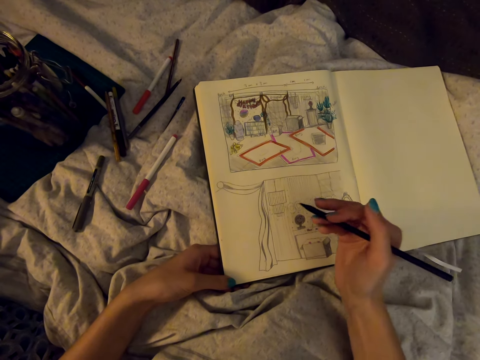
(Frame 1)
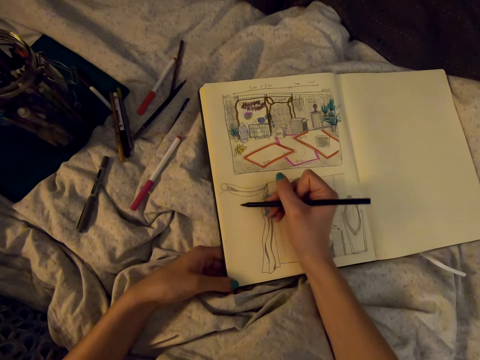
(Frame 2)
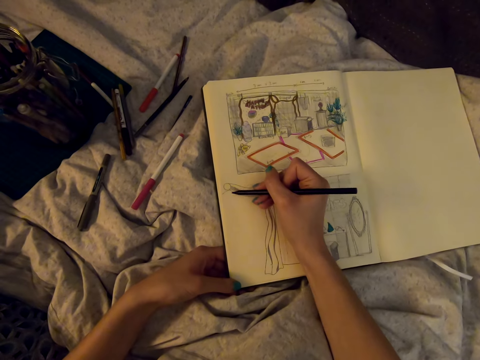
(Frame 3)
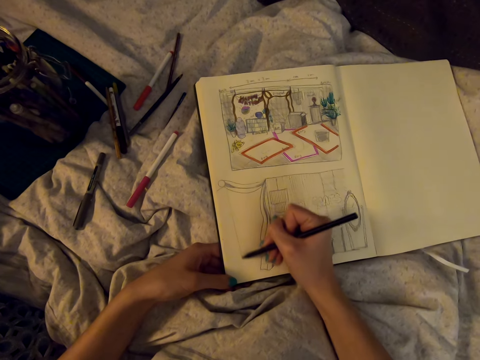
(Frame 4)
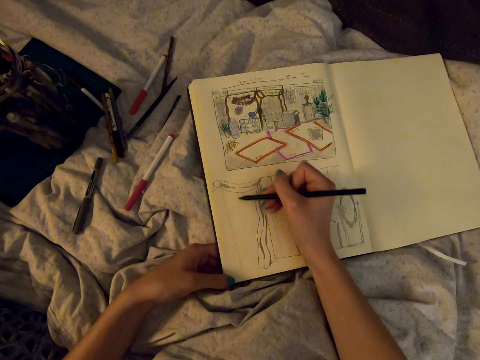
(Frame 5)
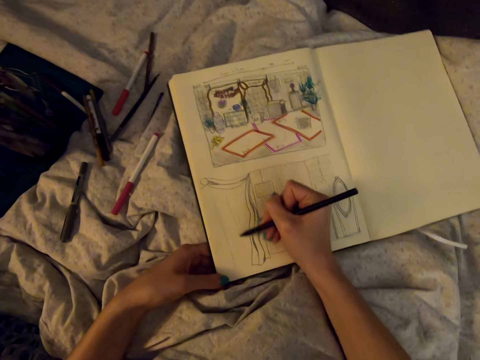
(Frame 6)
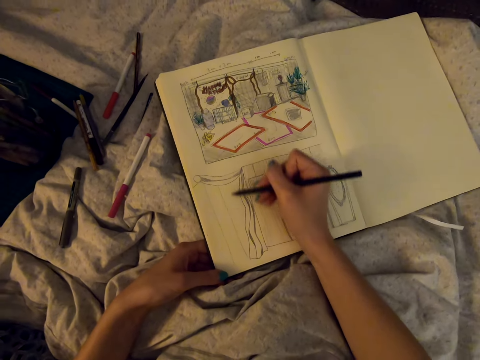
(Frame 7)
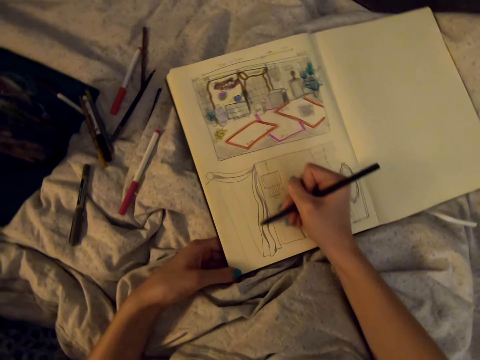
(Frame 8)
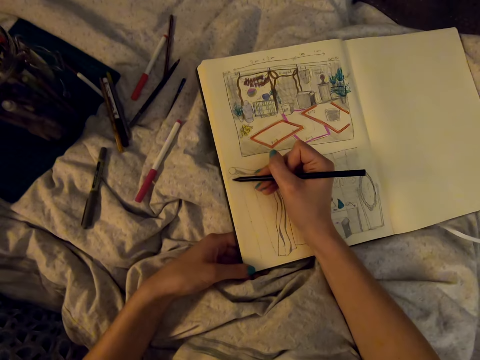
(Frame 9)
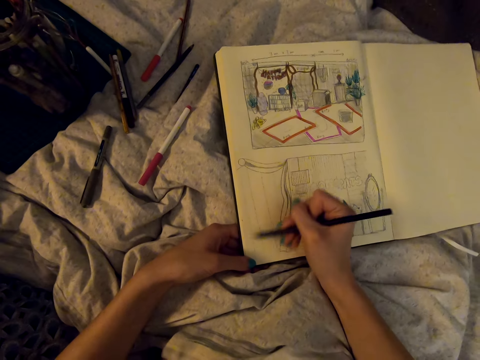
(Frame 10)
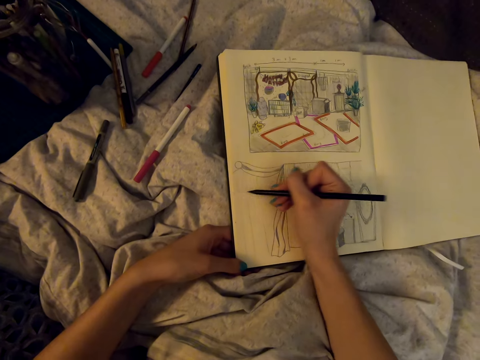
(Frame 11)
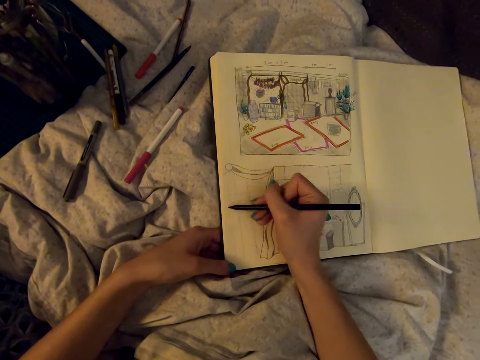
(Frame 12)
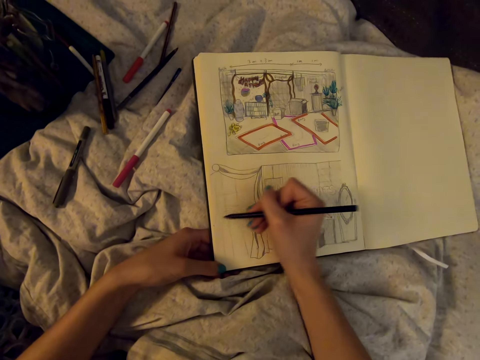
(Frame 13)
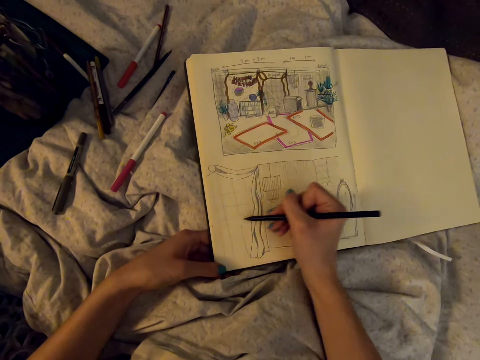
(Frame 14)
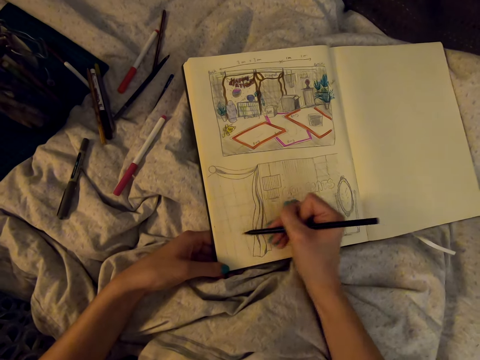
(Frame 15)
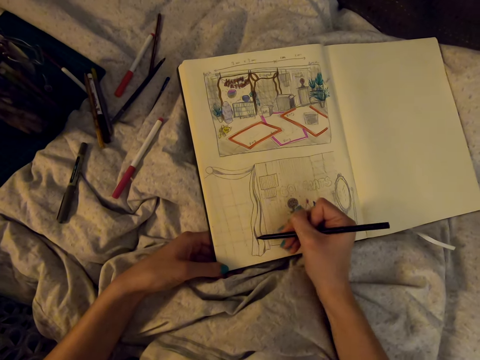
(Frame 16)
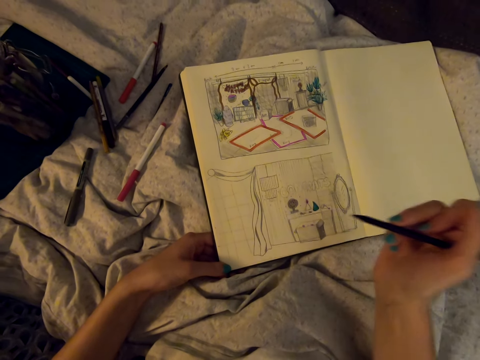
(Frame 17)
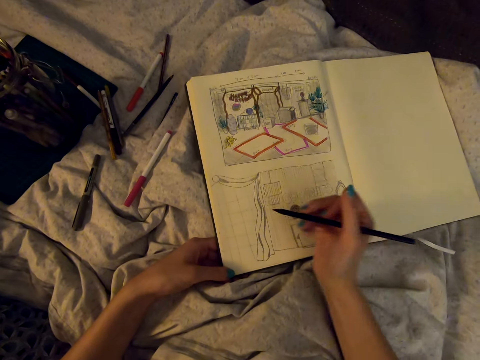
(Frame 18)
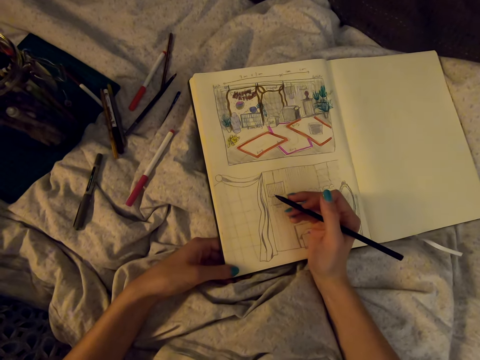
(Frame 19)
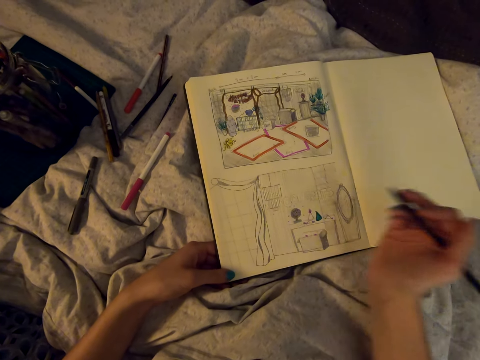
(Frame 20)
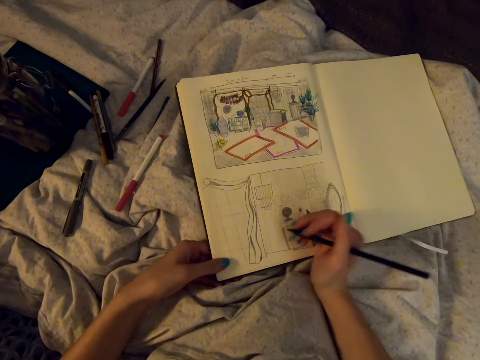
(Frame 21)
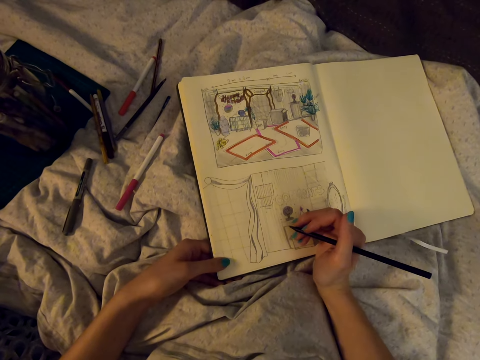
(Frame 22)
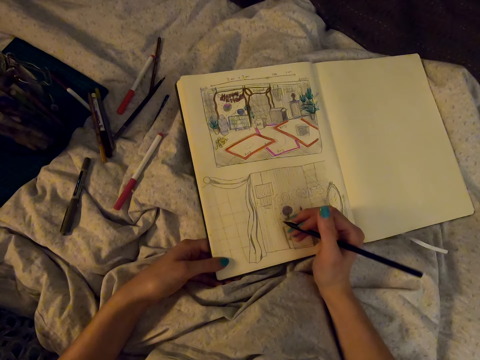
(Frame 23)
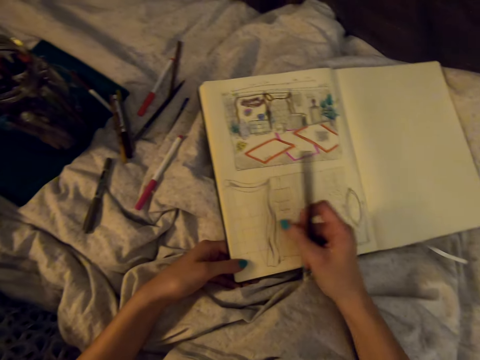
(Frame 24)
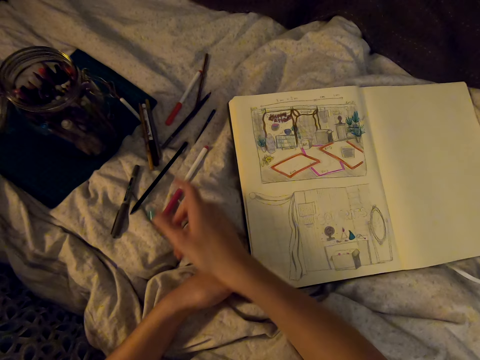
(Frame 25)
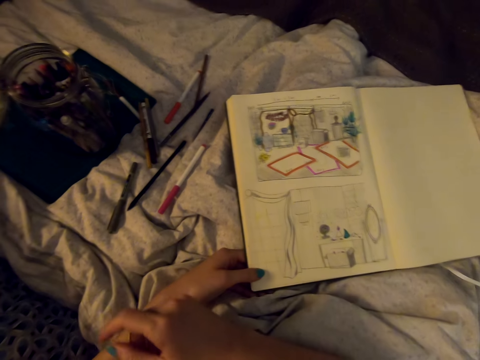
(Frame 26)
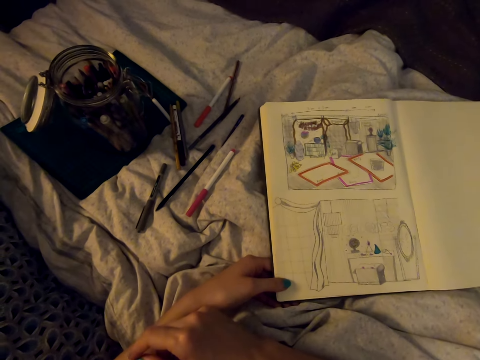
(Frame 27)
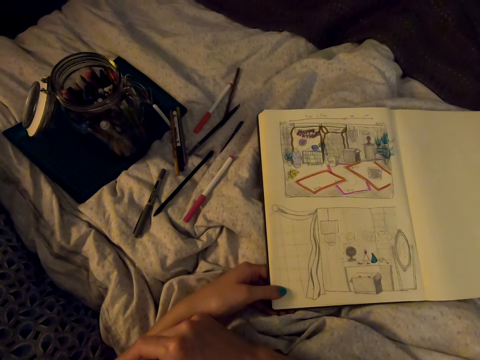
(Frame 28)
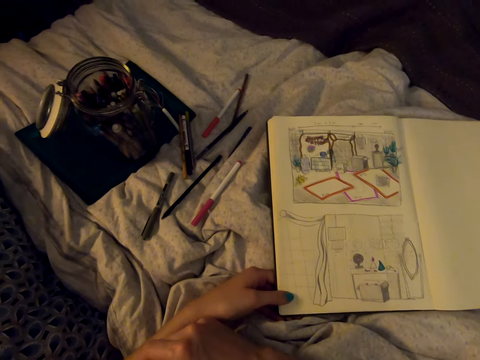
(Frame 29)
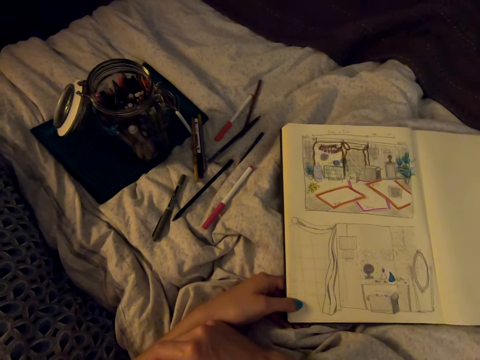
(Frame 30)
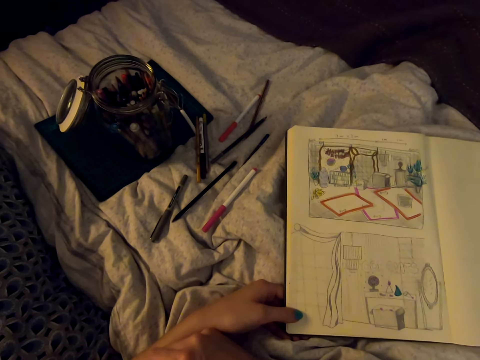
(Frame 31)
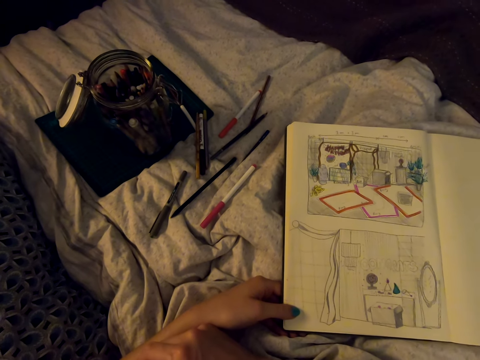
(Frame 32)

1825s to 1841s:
The camera wearer draws on the book with the pencil. They look at the drawing. They put the pen on the bed. They look around.

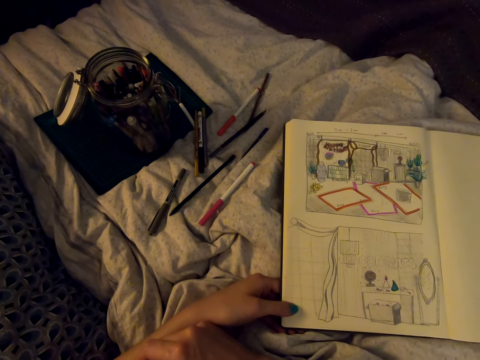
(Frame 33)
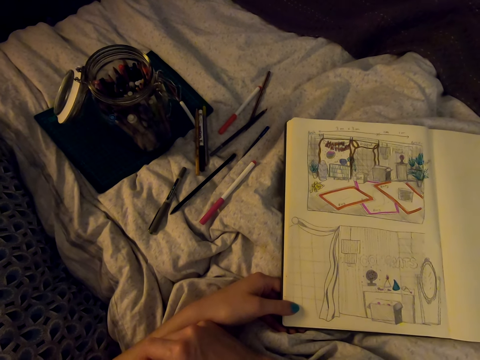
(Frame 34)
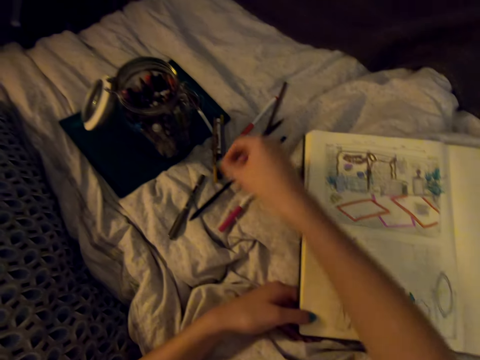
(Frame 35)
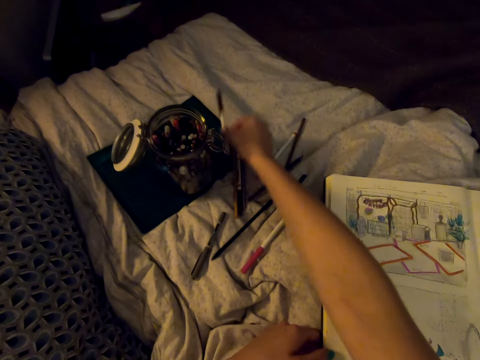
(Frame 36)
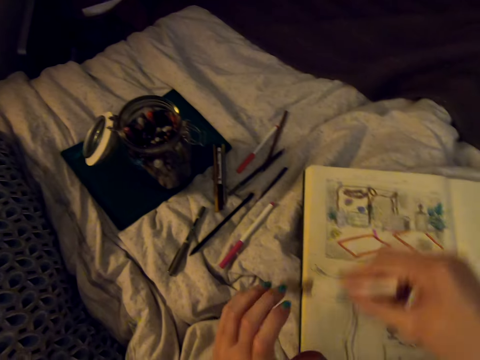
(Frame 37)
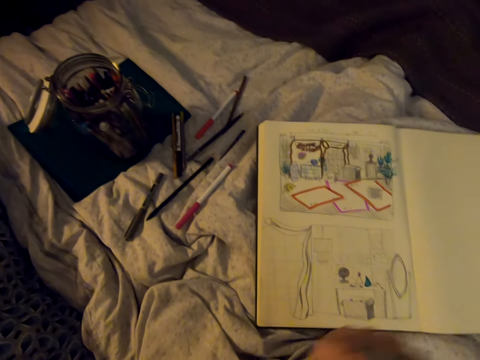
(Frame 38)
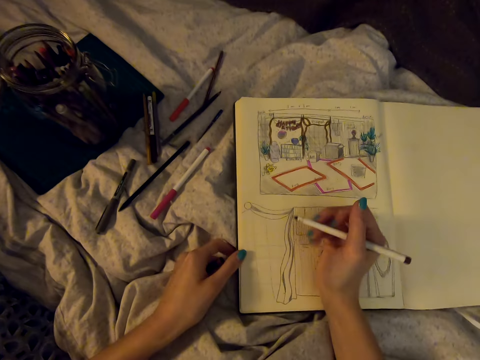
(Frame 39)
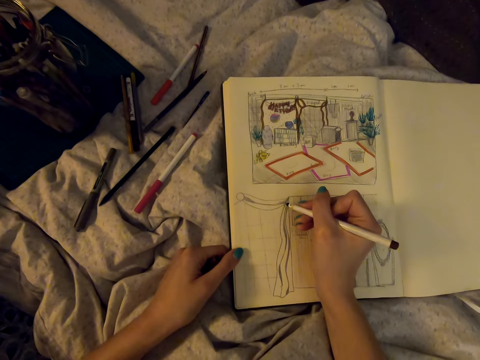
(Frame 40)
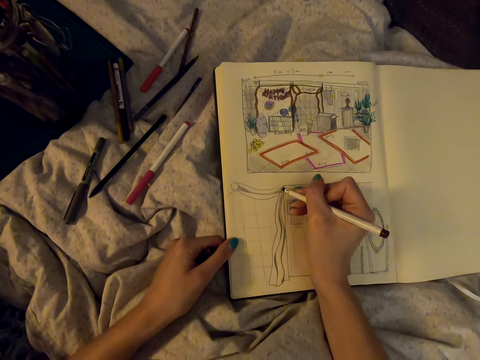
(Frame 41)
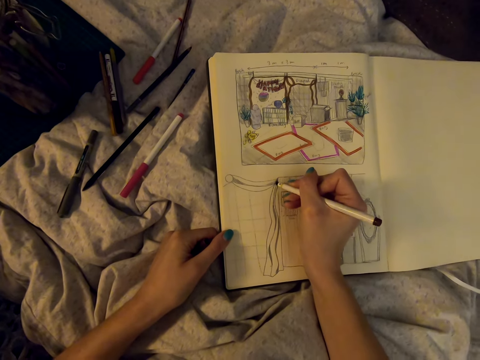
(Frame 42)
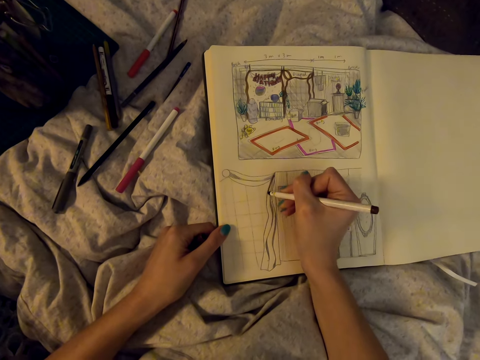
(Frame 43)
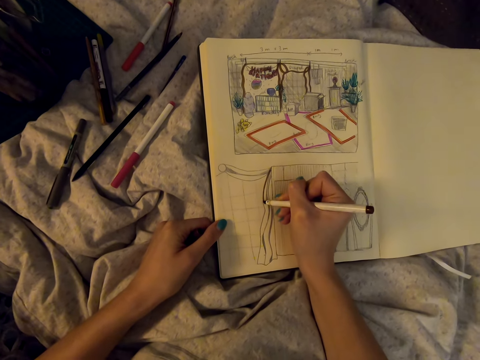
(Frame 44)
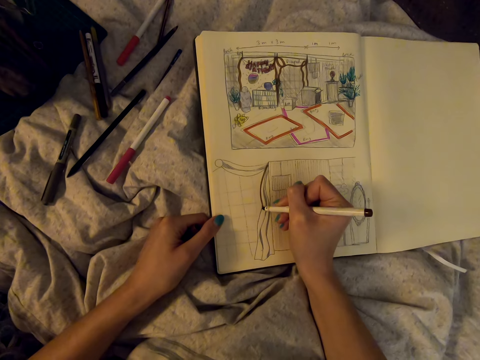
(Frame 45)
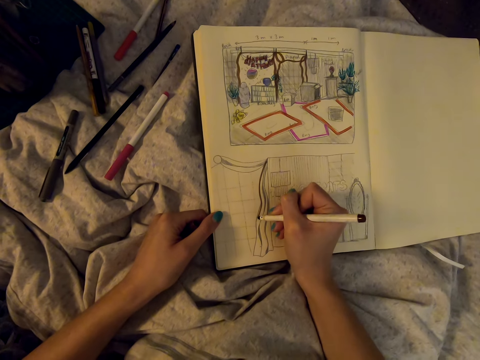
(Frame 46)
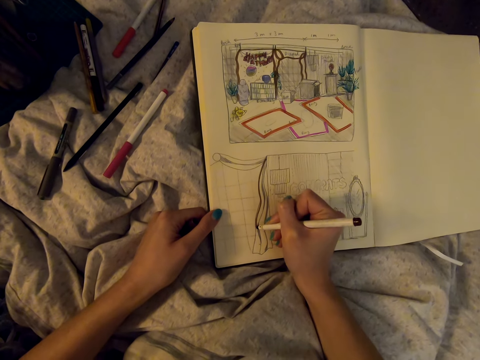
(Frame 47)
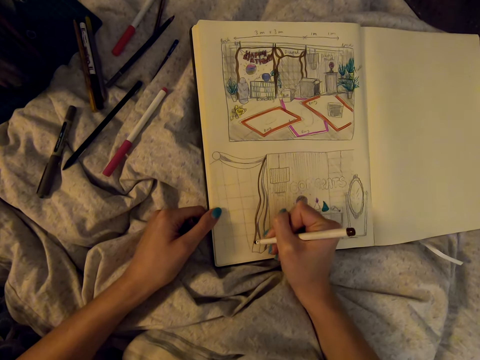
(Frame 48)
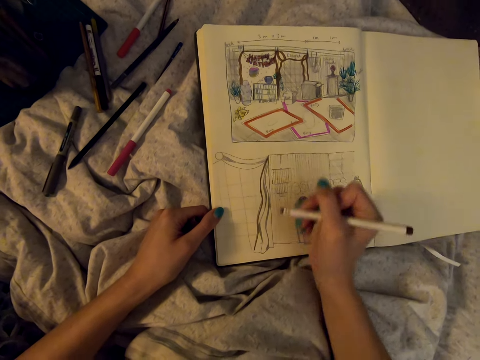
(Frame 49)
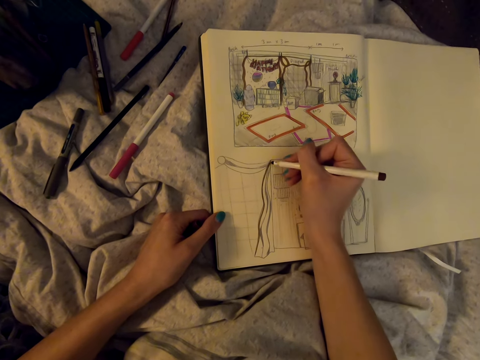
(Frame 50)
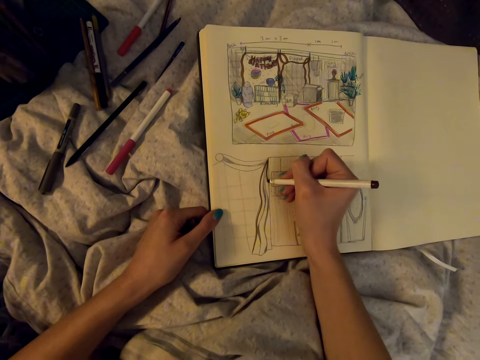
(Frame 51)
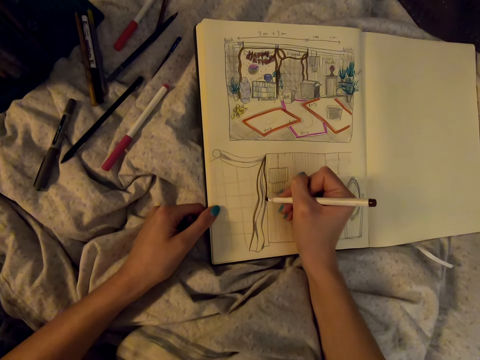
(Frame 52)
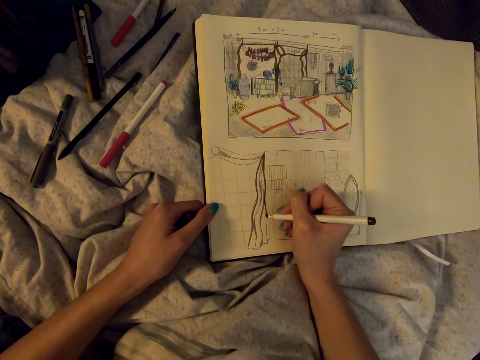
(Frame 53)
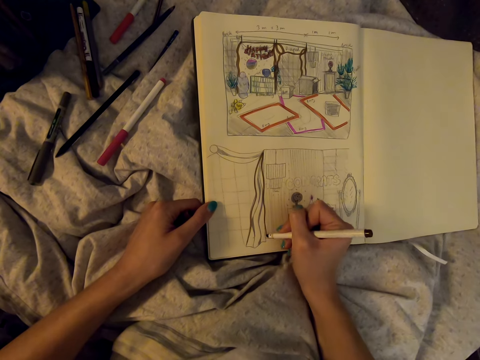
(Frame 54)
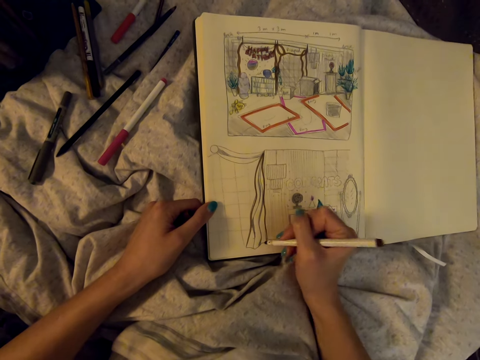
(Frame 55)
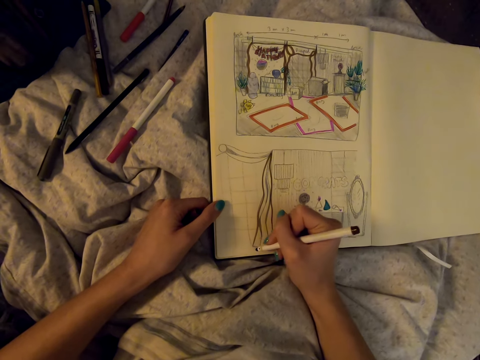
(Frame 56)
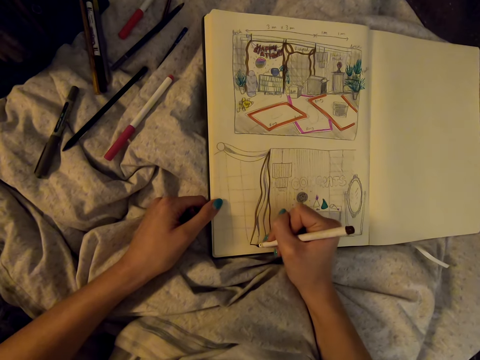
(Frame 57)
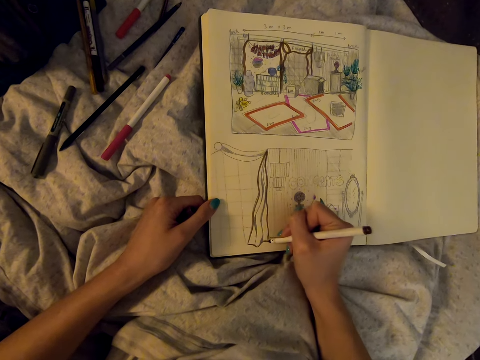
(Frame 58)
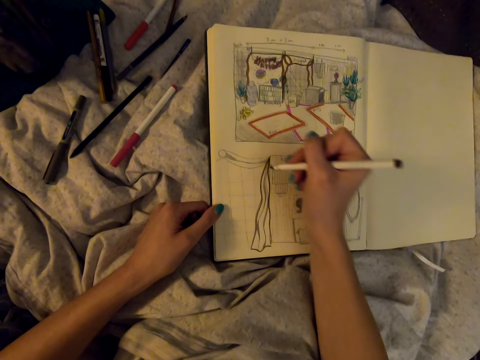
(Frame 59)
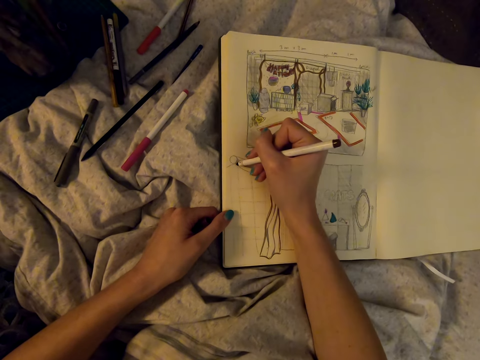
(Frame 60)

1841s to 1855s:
The camera wearer takes another pencil or marker pen in the stationery jar. They open the pen. They draw on the book with the pencil.
